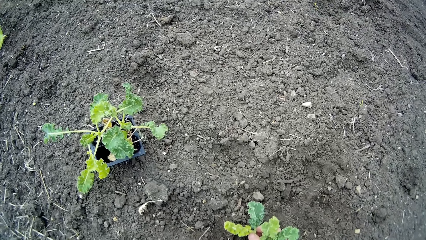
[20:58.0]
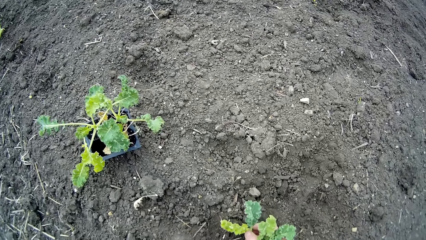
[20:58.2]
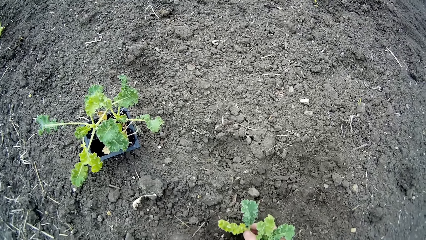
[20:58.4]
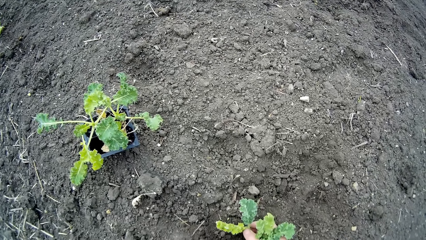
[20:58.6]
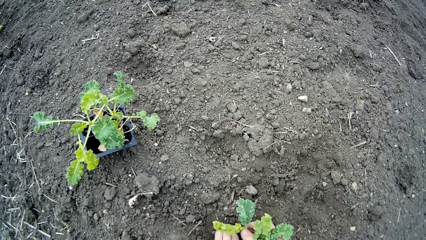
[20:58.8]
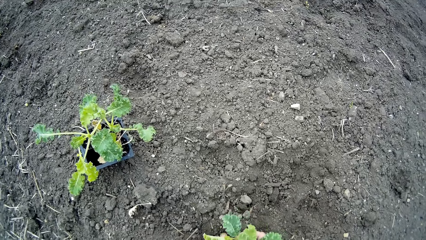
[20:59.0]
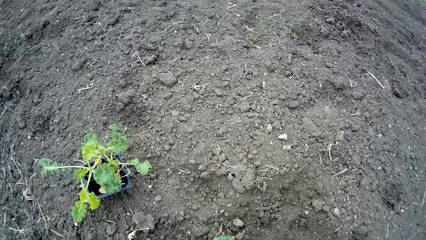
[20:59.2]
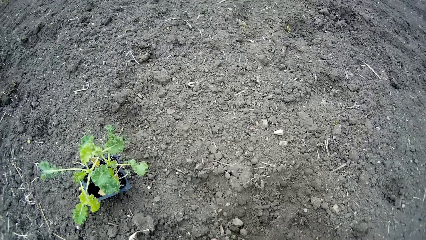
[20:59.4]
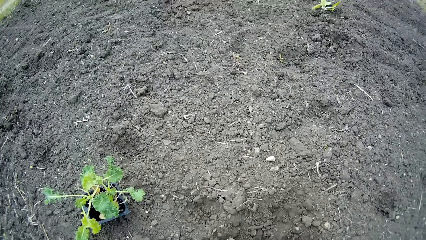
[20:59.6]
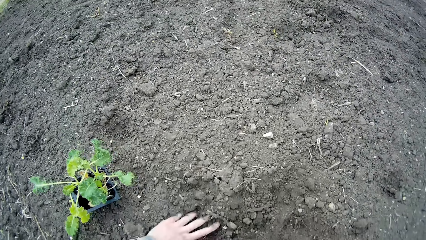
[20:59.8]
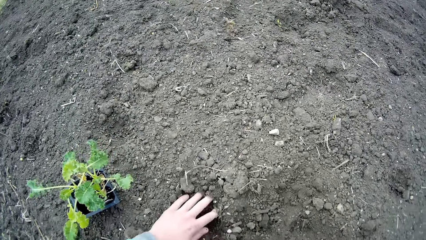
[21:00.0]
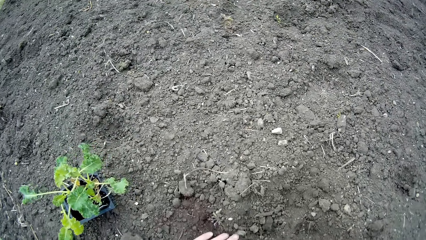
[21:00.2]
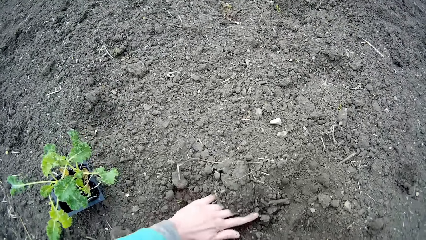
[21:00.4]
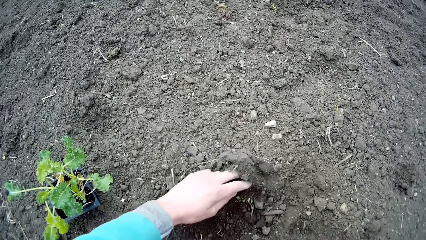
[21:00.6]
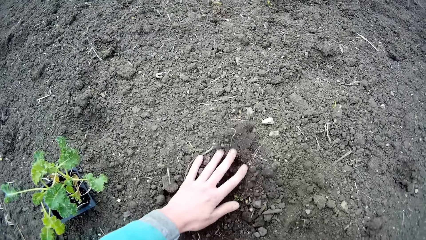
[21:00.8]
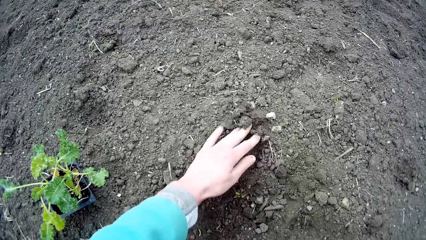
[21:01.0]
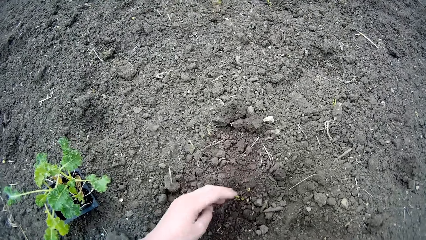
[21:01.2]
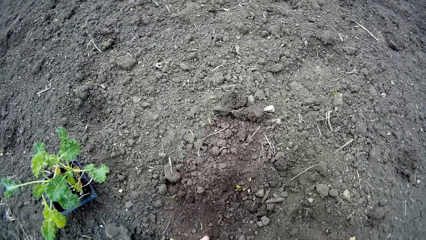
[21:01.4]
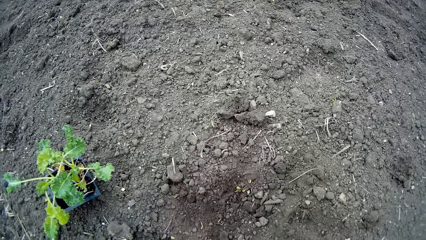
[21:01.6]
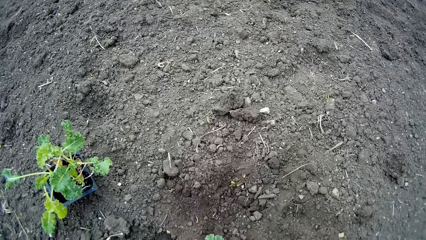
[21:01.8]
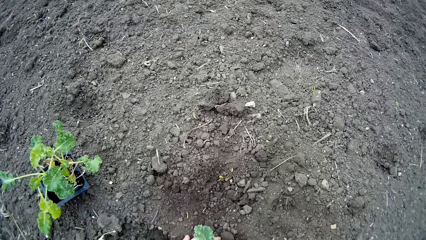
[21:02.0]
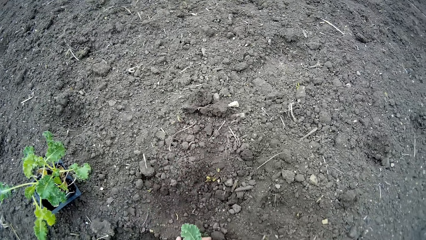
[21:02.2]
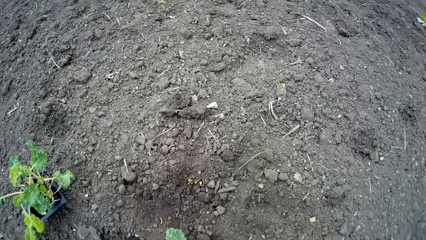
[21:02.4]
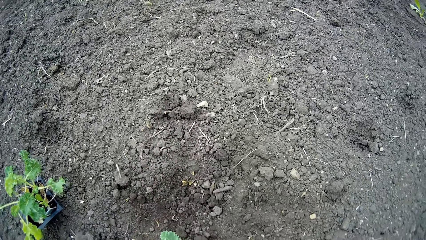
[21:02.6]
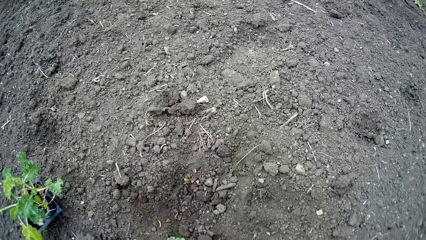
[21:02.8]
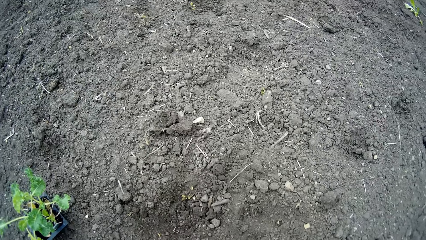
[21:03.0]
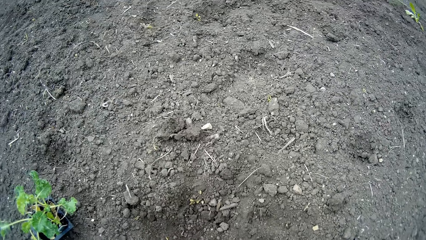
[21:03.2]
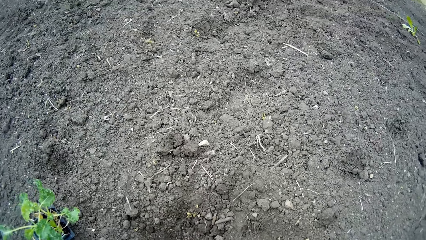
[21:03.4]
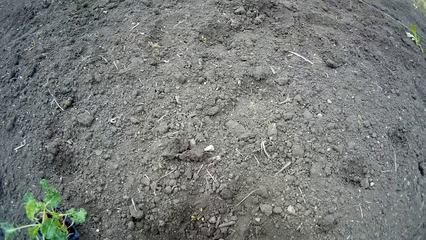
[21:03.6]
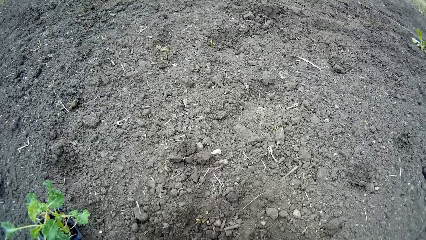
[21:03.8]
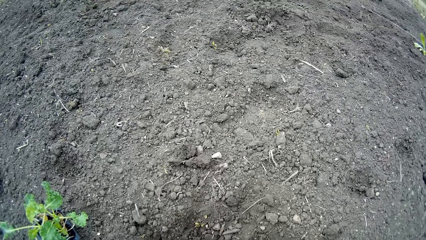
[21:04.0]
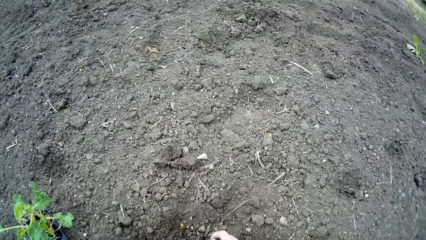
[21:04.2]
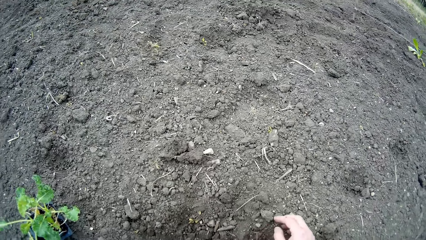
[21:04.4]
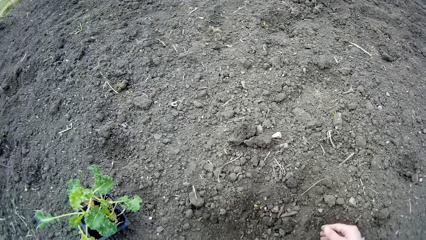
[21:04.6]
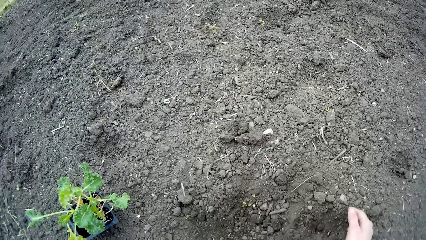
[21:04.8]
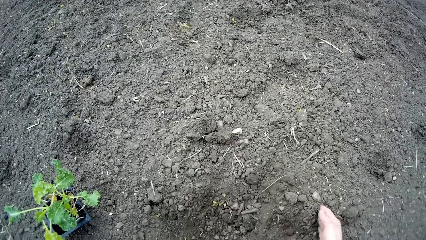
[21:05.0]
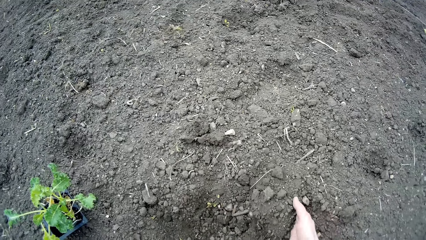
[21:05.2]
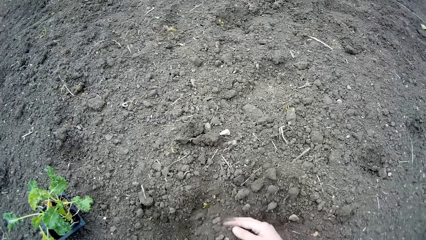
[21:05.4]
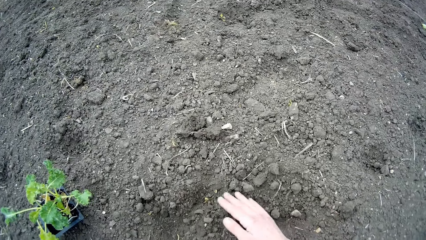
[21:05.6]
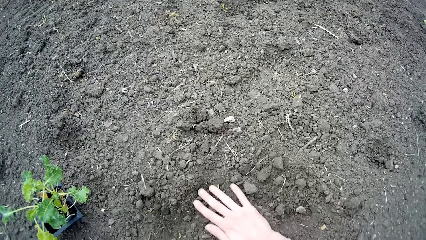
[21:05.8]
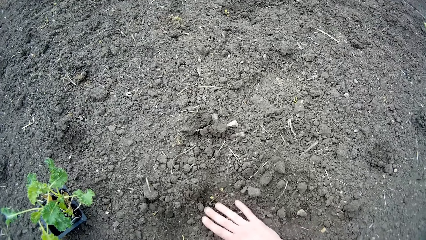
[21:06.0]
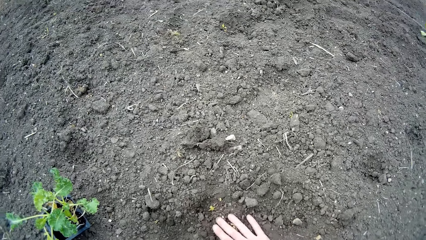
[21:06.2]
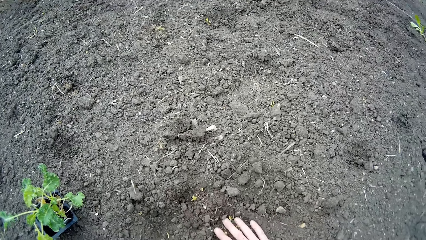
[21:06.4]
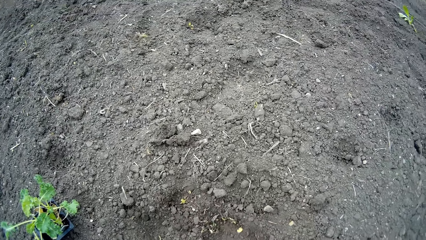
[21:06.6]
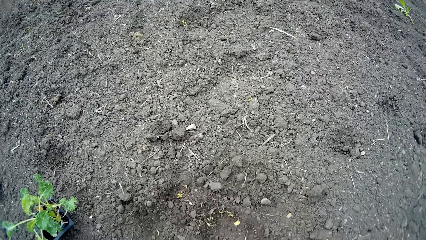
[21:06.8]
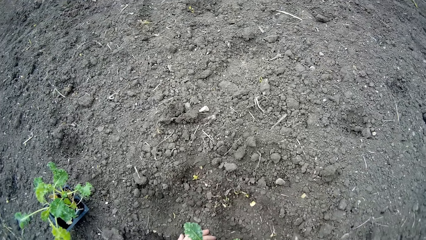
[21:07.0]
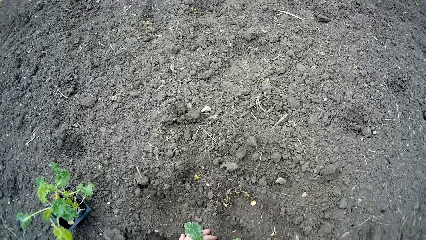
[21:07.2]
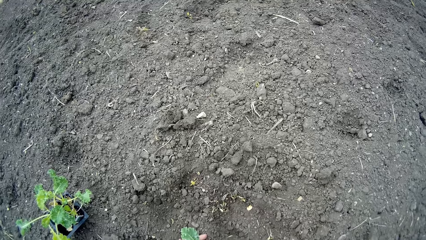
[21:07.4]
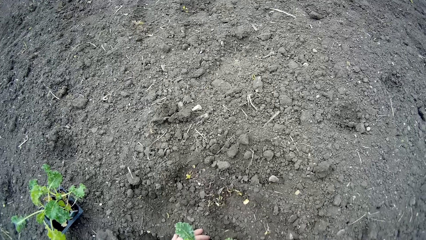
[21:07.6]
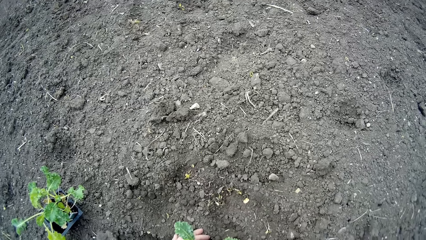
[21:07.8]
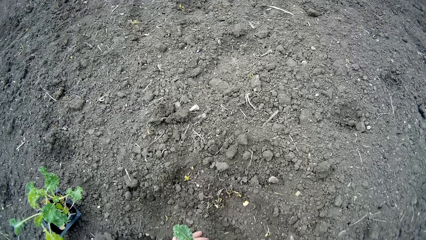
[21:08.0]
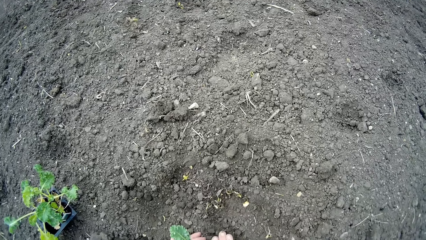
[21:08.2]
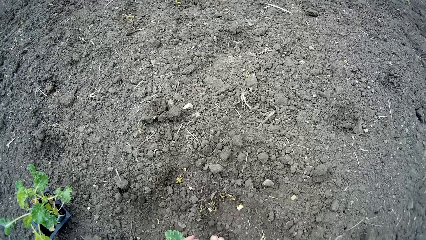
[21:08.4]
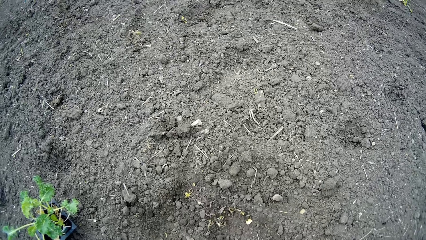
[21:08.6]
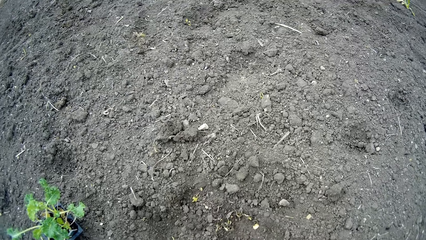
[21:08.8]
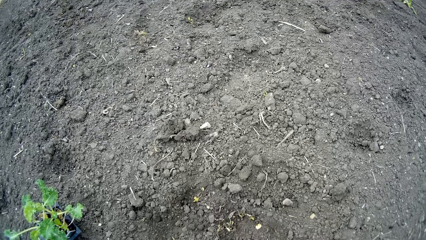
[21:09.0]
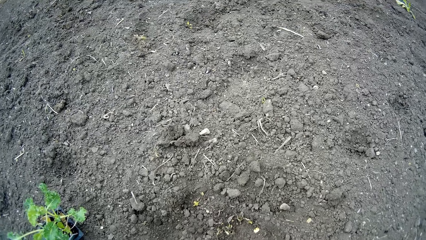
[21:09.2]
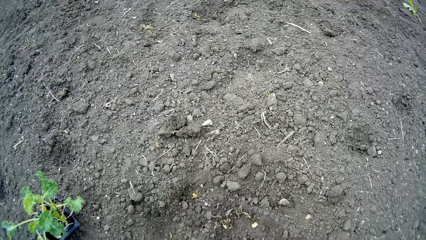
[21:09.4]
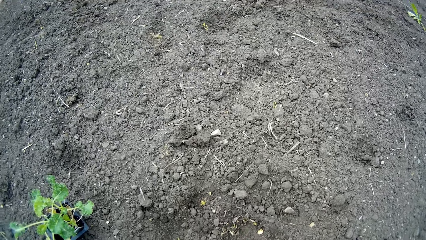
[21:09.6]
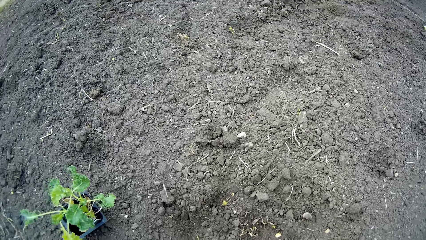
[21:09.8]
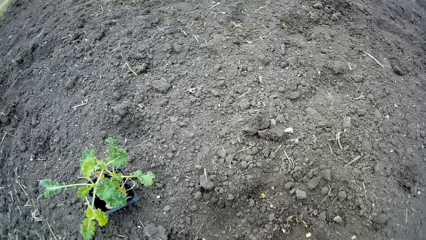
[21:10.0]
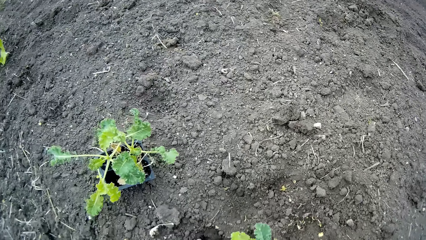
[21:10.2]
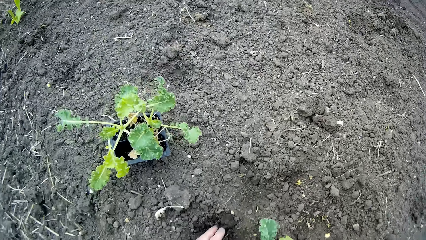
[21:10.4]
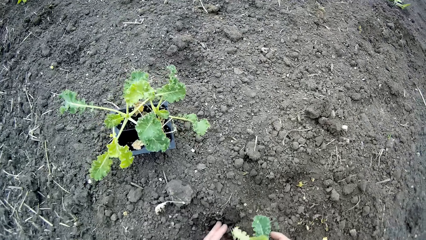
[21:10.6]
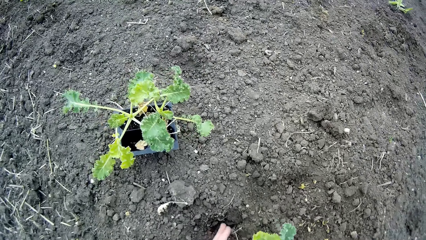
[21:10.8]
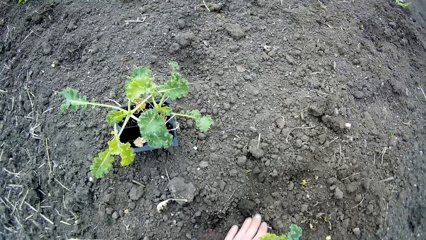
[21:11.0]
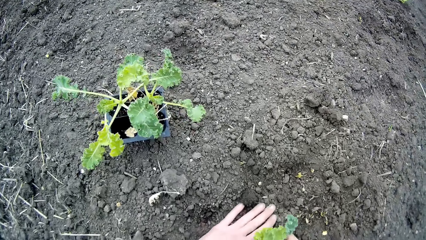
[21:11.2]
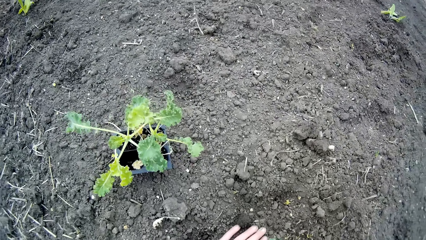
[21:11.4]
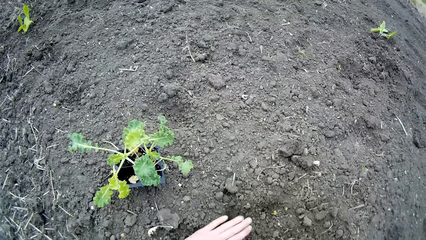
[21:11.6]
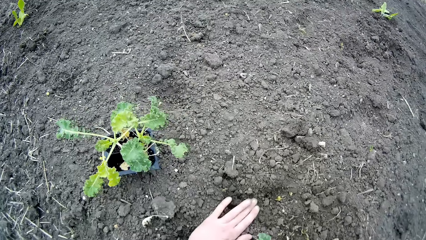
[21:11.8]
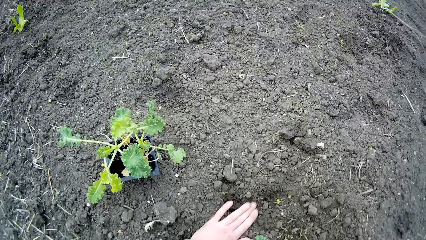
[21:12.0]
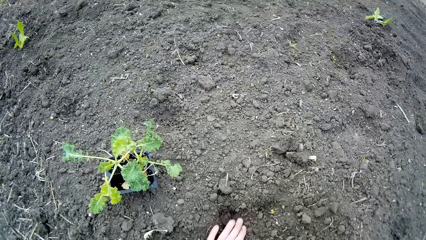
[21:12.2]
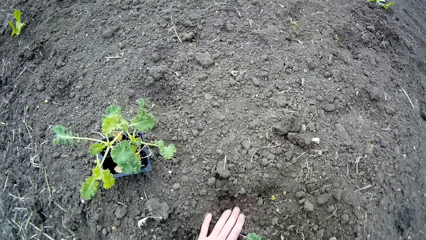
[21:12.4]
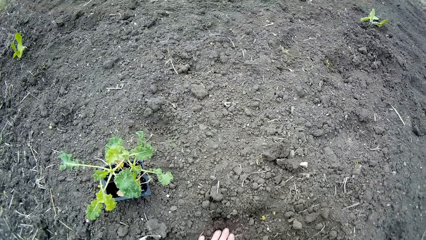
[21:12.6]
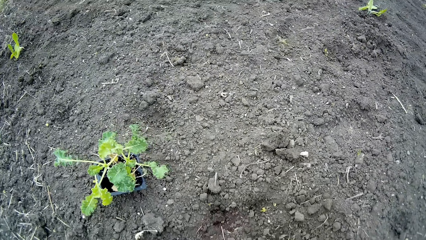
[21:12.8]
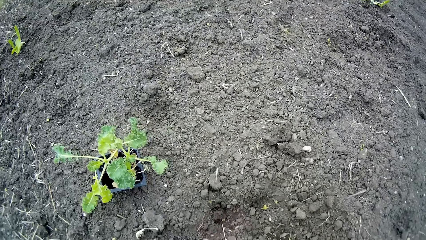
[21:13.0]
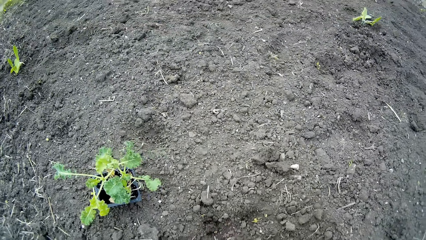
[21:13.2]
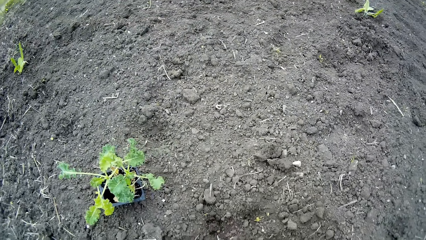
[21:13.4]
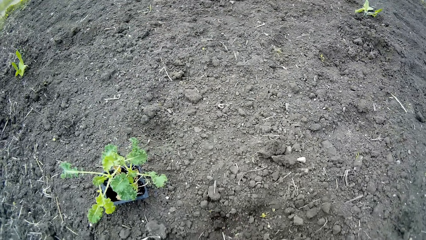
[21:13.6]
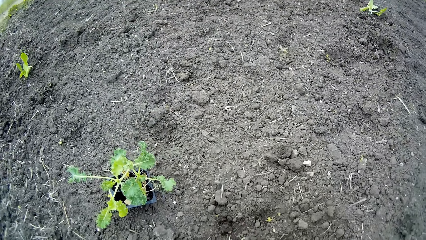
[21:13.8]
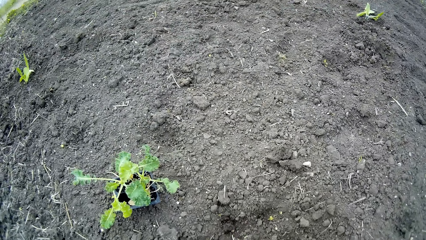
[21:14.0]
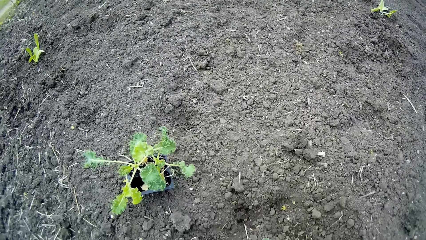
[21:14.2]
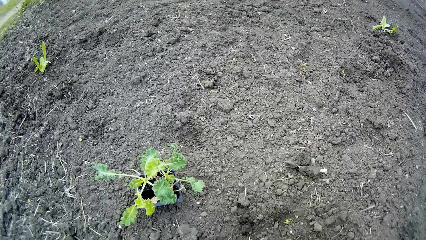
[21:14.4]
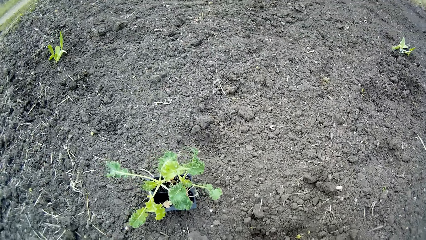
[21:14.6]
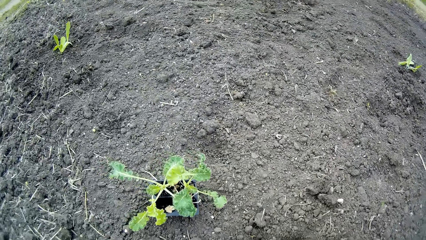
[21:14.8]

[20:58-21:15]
The camera wearer scatters soil on the farmland with her left hand. She covers the hole with soil on the farmland with her right hand. She covers the hole with soil on the farmland with her left hand.
